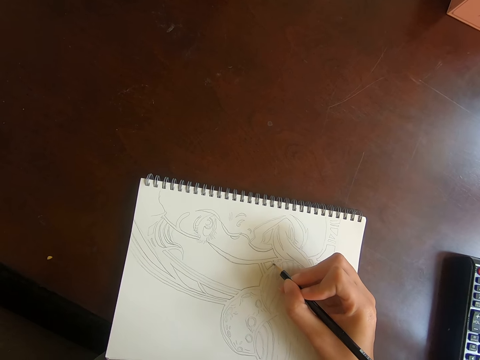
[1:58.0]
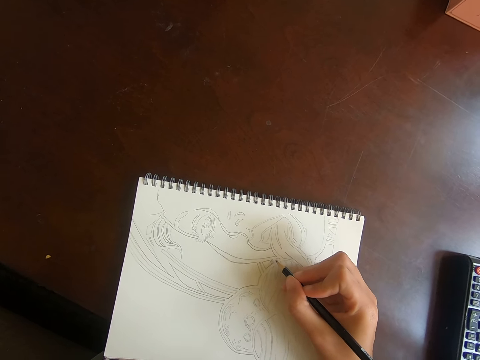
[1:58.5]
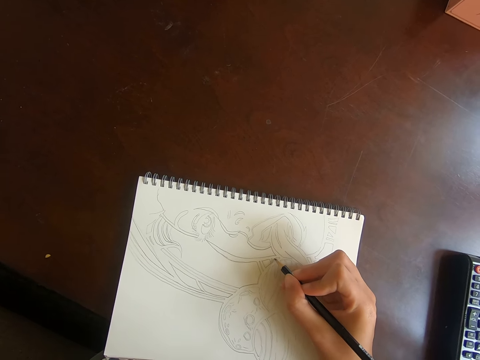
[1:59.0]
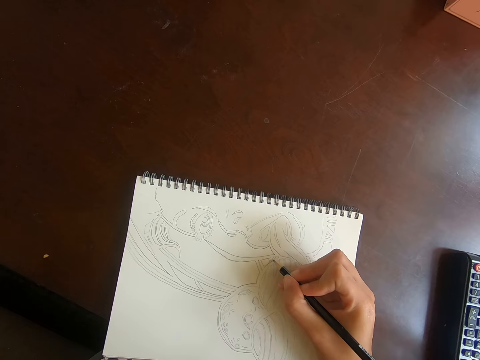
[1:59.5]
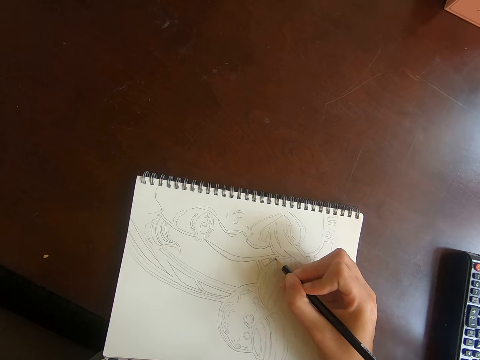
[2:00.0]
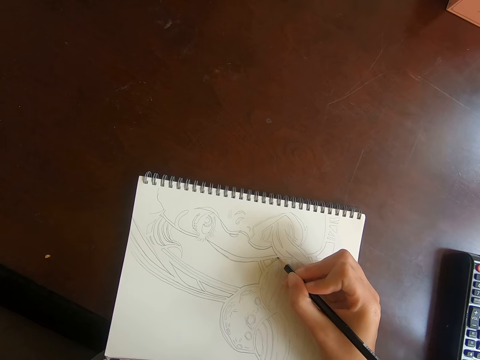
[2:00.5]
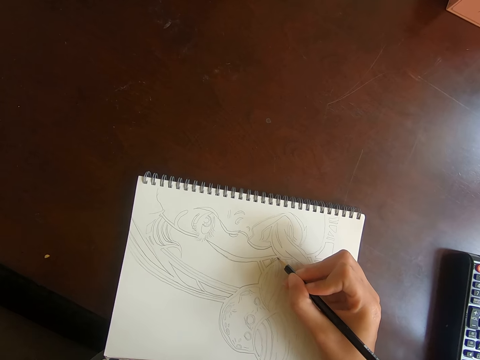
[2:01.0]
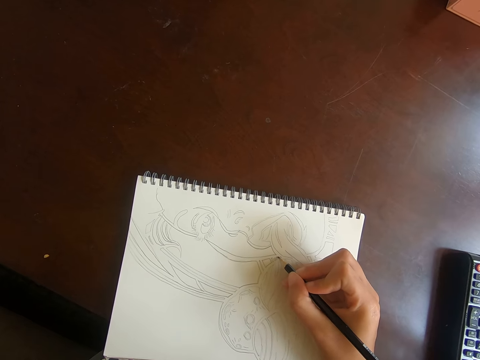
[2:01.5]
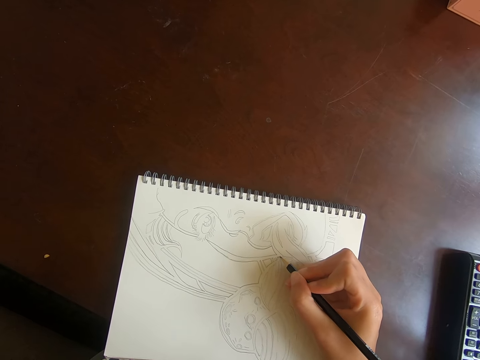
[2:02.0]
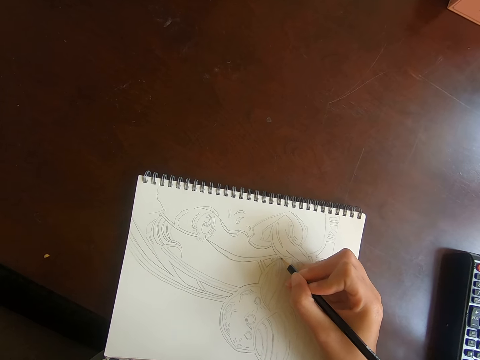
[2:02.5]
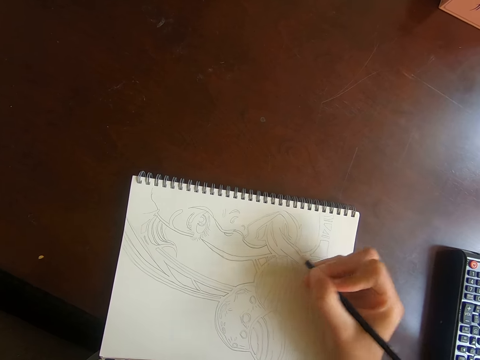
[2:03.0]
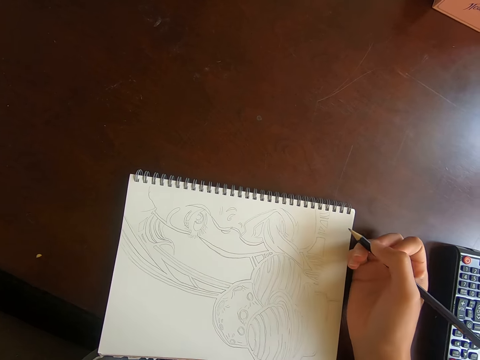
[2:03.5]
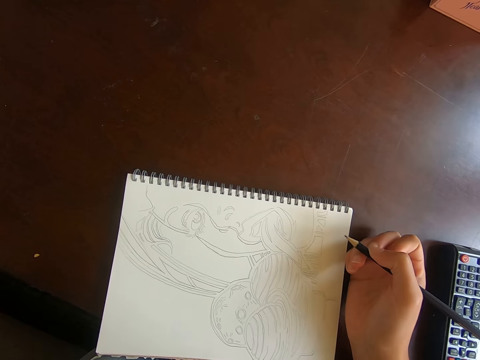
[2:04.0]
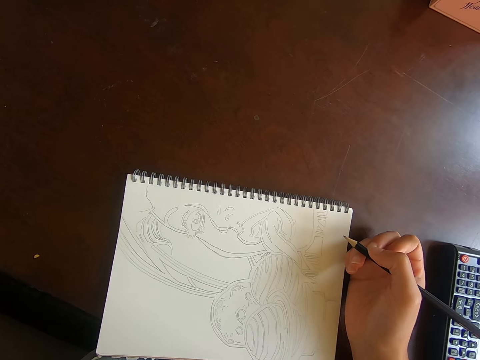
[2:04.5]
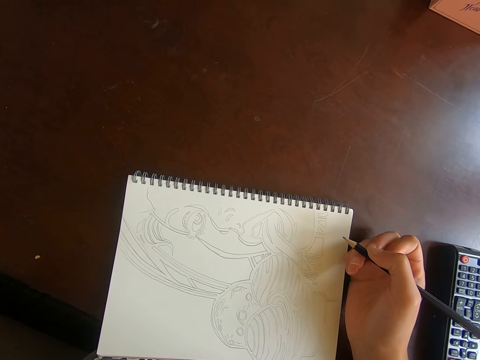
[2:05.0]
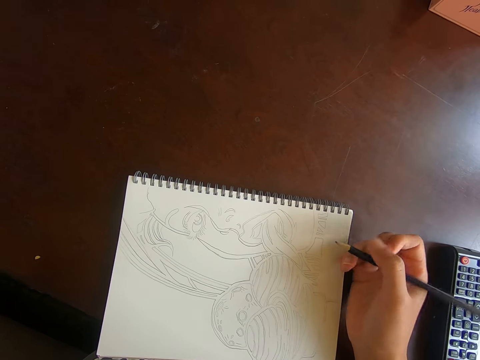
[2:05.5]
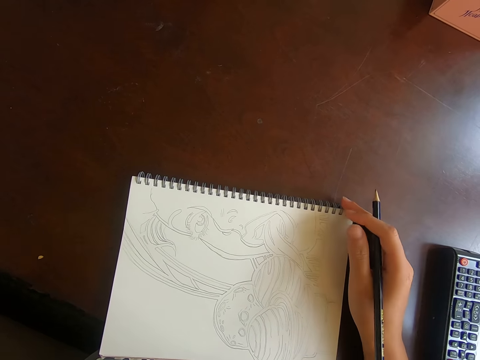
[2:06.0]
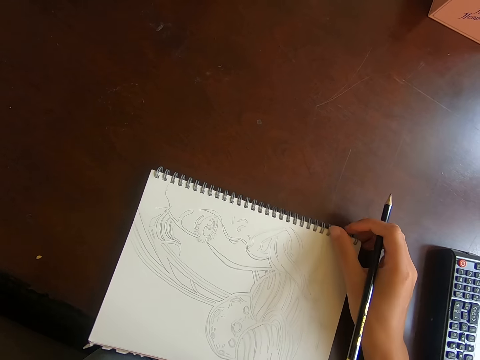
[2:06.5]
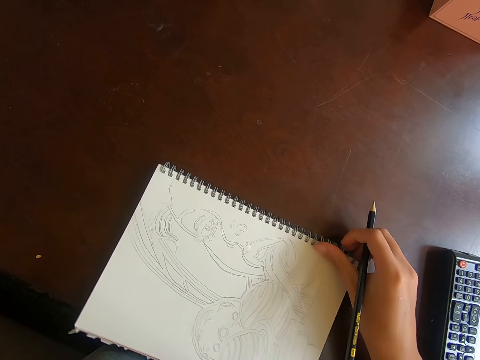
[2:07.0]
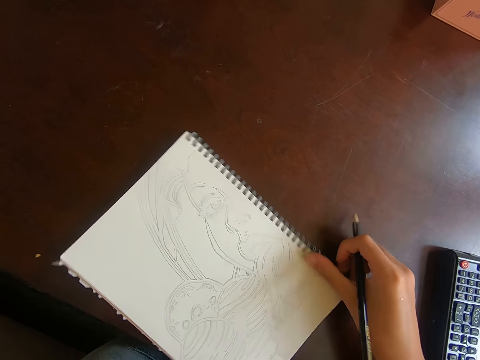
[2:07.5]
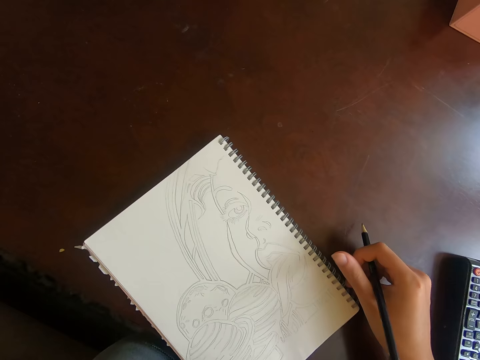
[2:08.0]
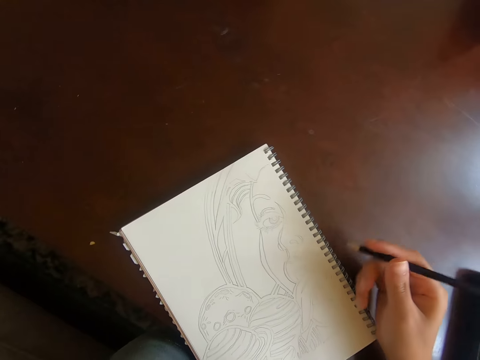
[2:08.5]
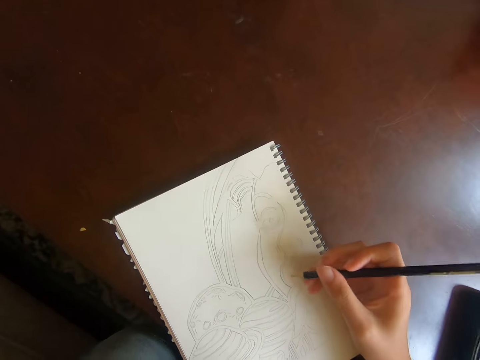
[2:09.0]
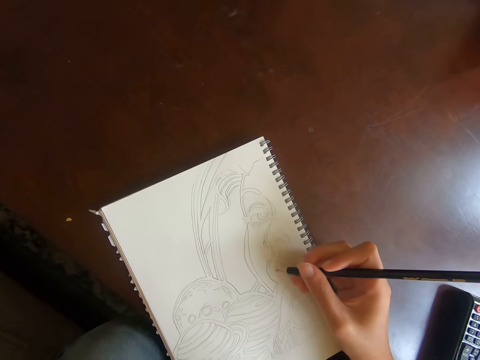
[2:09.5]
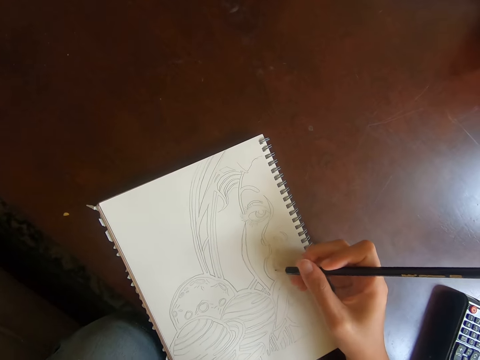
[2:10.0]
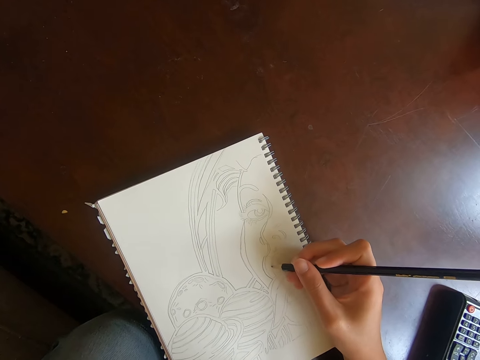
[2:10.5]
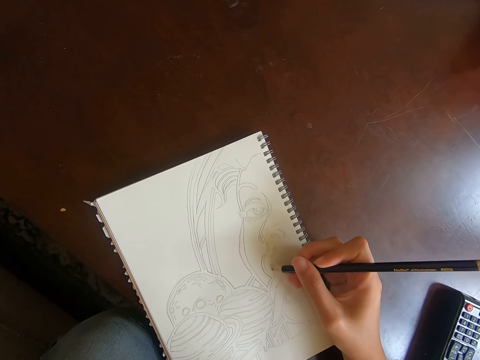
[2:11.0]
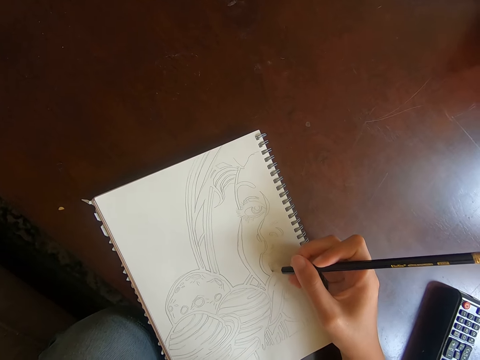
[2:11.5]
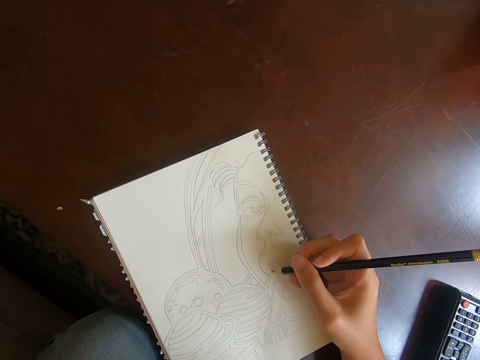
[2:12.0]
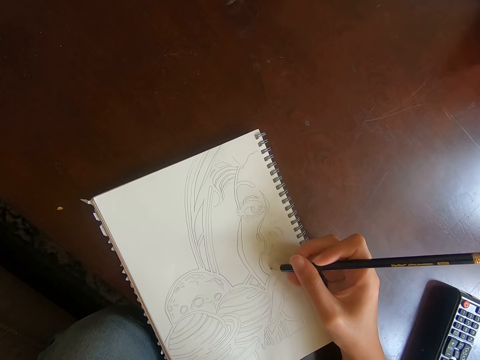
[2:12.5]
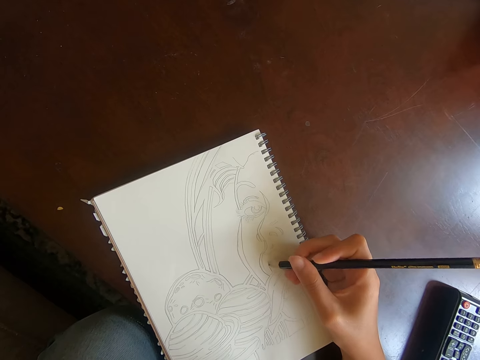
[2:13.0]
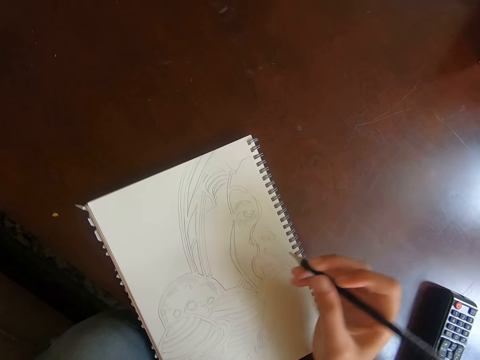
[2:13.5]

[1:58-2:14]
The camera wearer lifts a pencil off the book. They rotate the book on the table. They draw on the book.

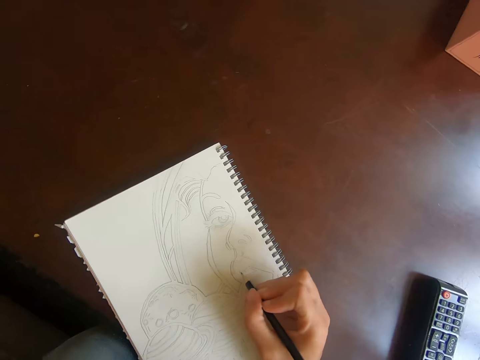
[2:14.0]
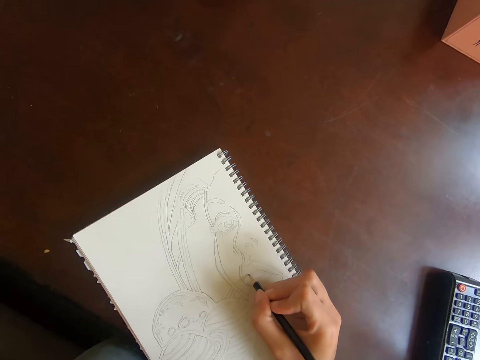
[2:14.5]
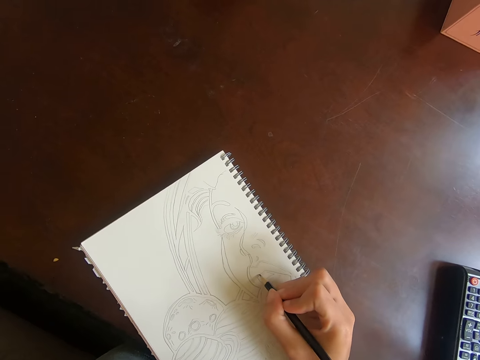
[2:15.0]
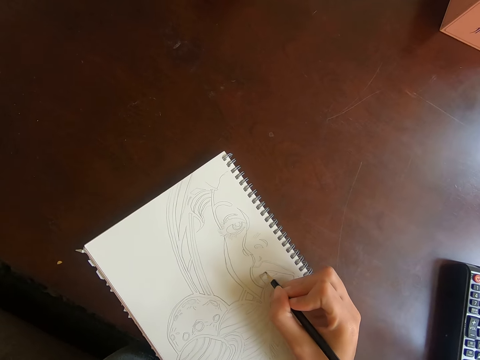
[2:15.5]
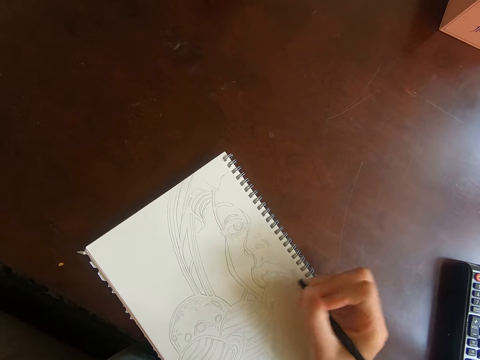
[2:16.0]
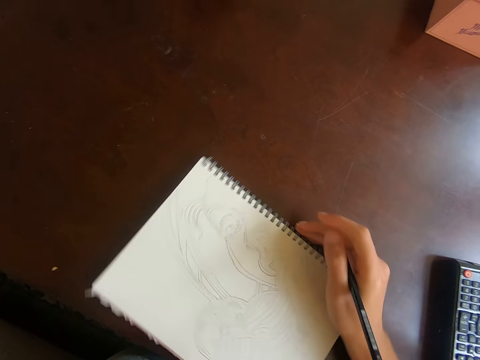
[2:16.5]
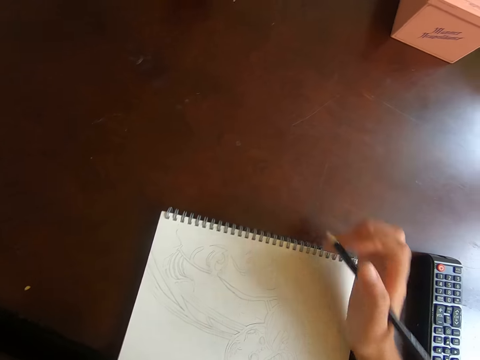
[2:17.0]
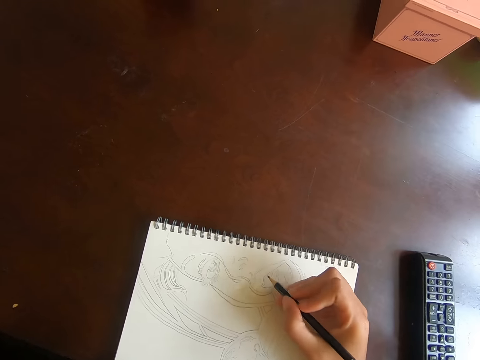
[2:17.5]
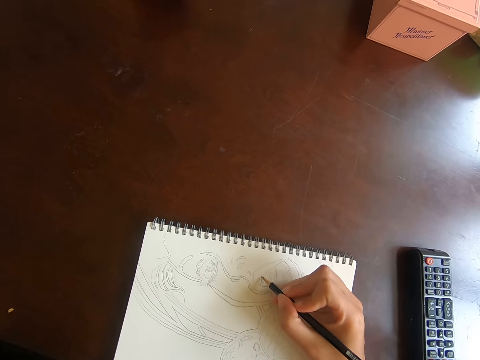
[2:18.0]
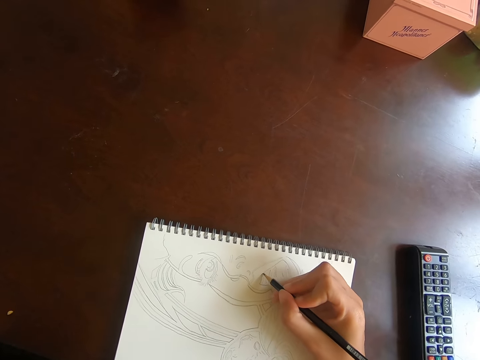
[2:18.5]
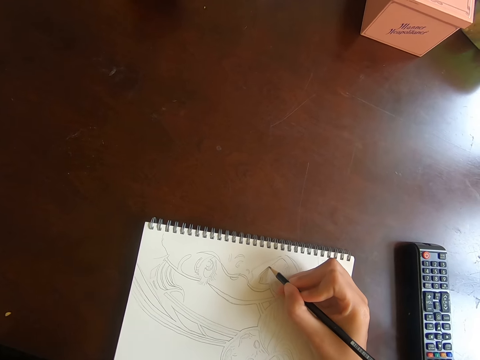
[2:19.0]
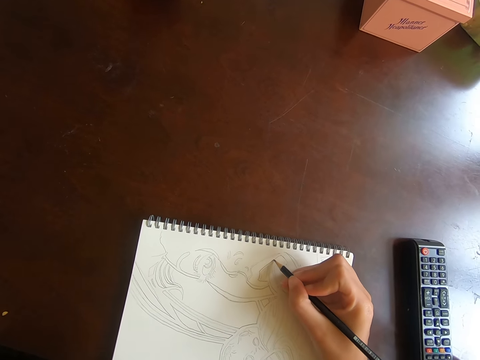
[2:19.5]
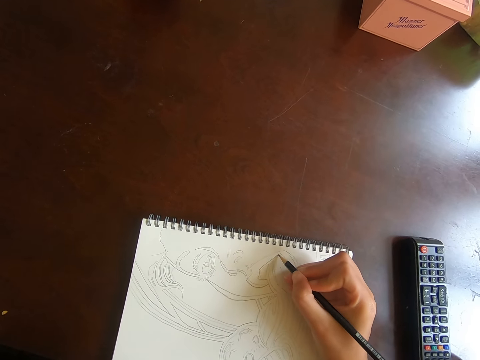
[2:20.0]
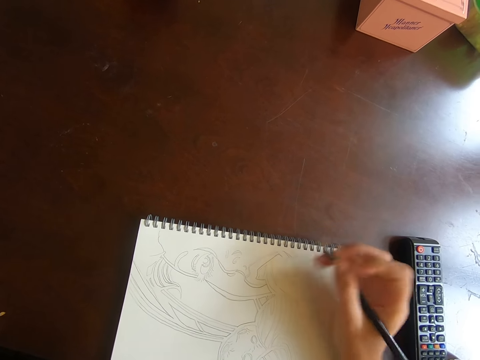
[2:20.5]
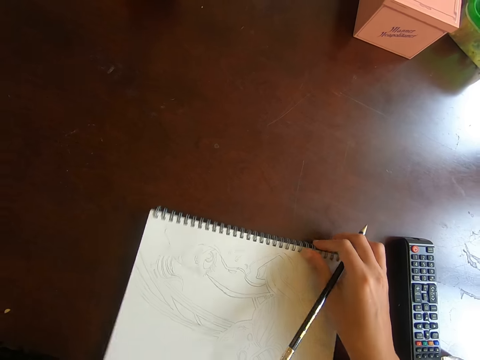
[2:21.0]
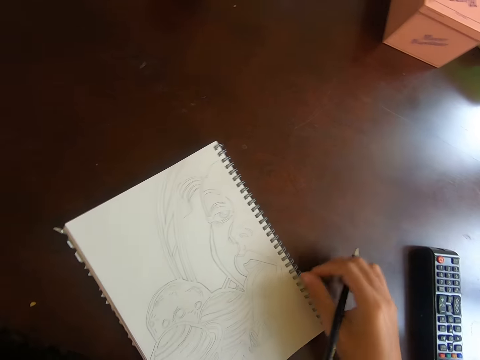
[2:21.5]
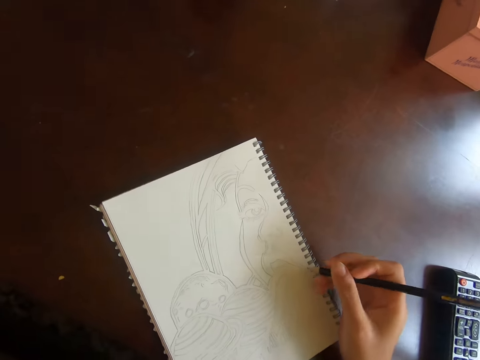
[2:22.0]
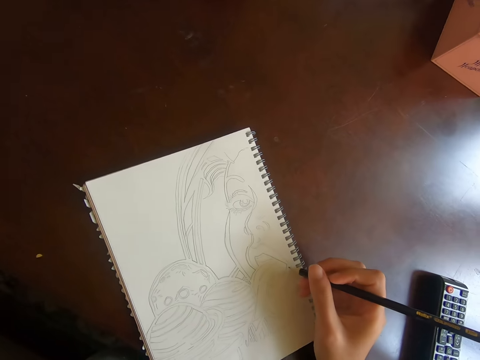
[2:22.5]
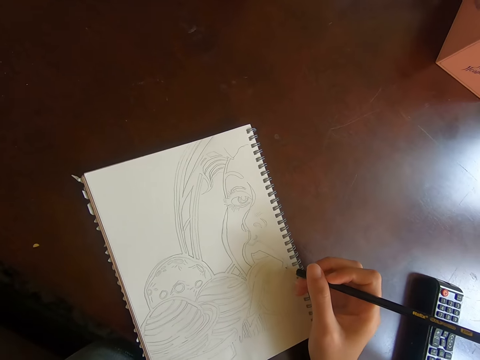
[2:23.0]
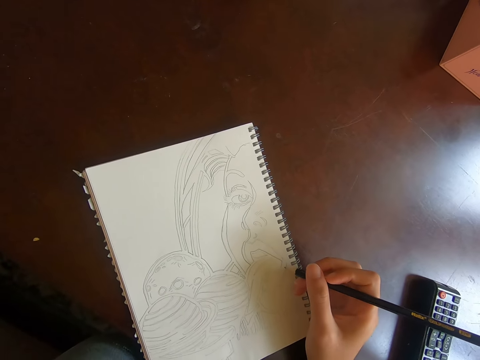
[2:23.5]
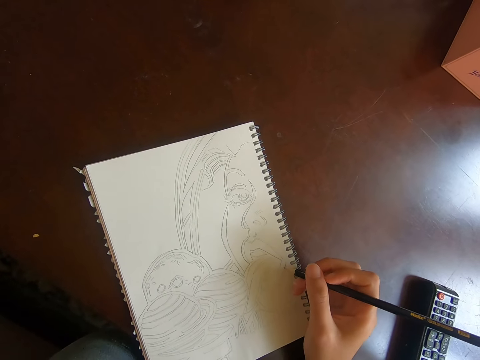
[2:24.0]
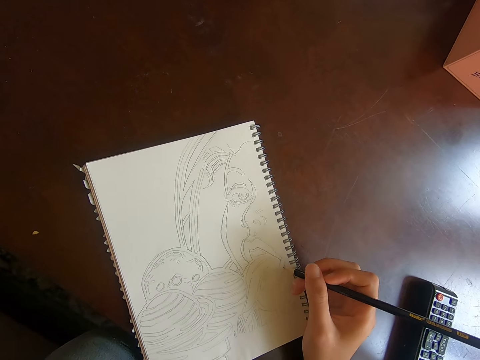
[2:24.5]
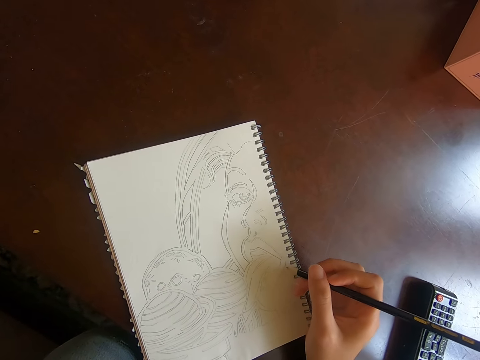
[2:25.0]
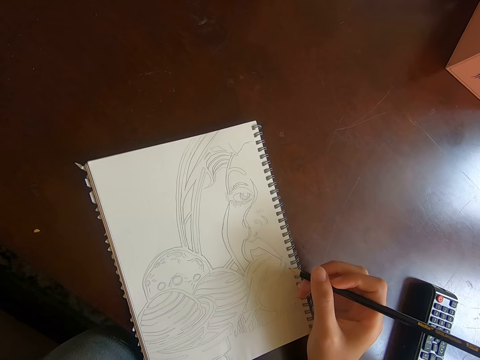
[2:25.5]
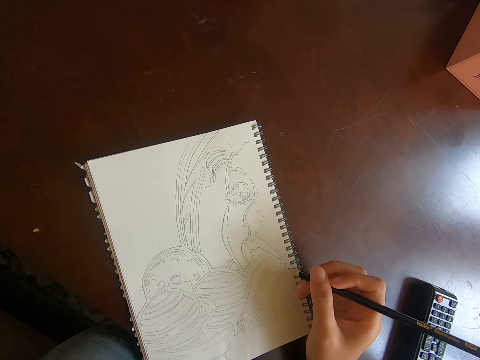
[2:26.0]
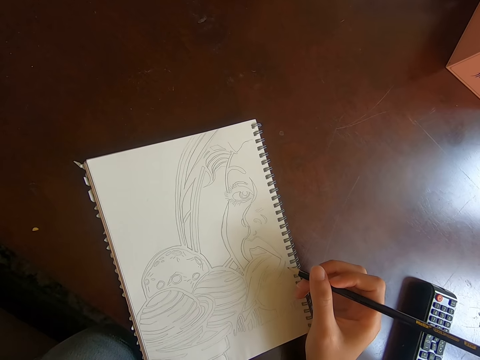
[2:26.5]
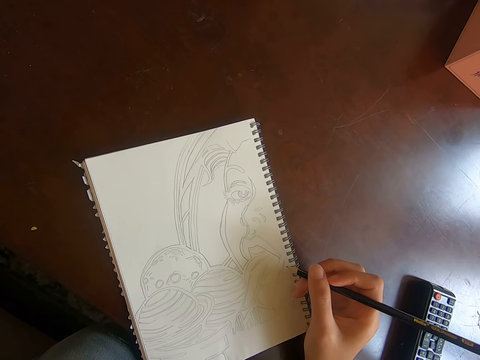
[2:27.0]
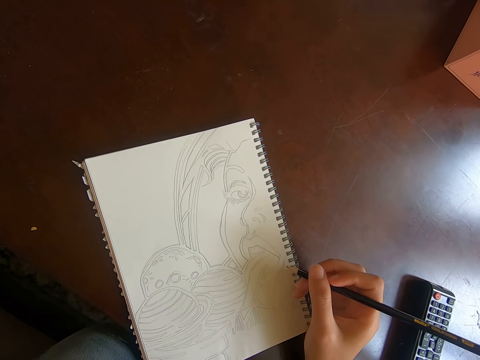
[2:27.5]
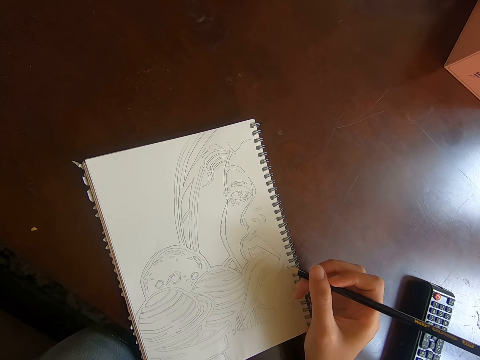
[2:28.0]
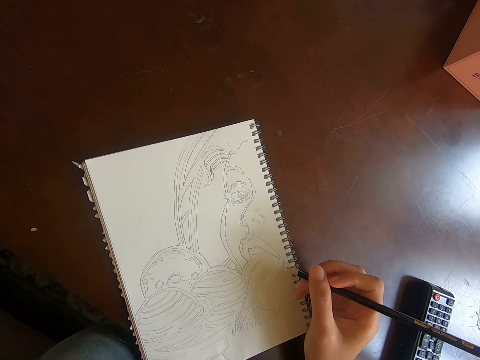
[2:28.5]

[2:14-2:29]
The camera wearer rotates the book on the table. They draw on the book. They rotate the book on the table. They draw on the book. They lift the pencil off the book.
